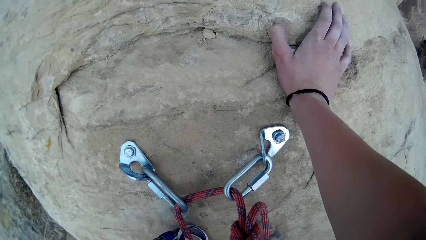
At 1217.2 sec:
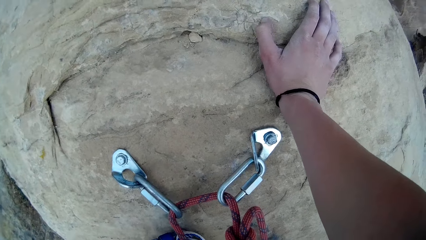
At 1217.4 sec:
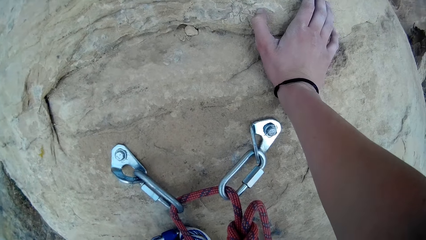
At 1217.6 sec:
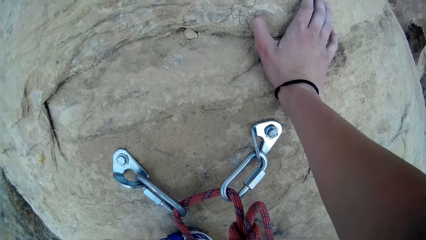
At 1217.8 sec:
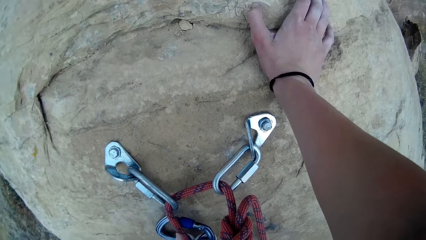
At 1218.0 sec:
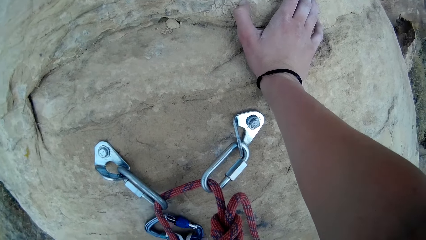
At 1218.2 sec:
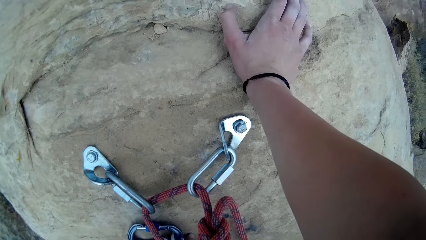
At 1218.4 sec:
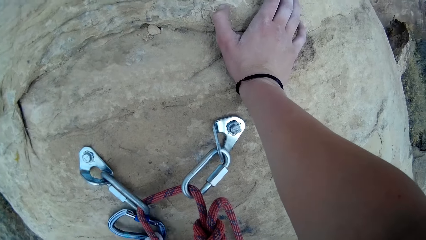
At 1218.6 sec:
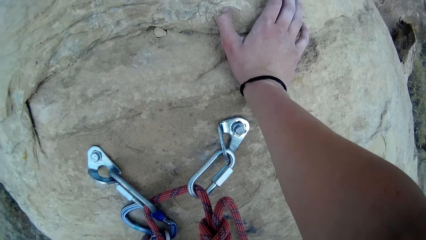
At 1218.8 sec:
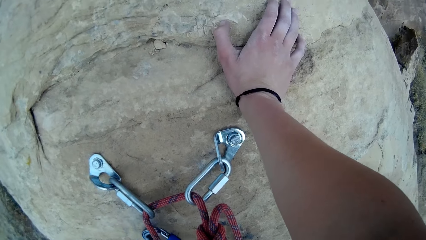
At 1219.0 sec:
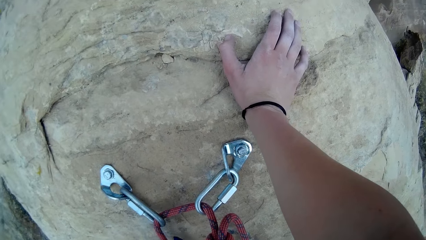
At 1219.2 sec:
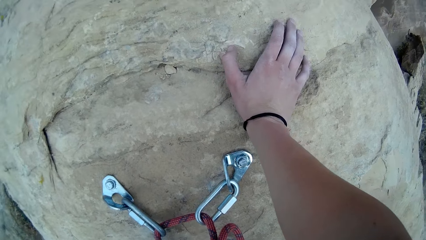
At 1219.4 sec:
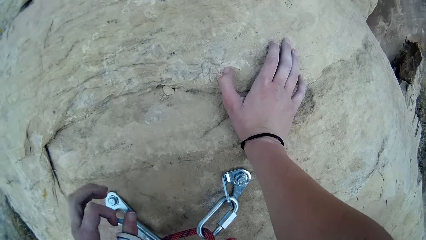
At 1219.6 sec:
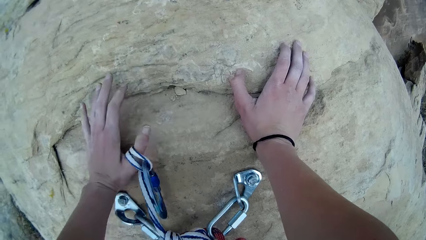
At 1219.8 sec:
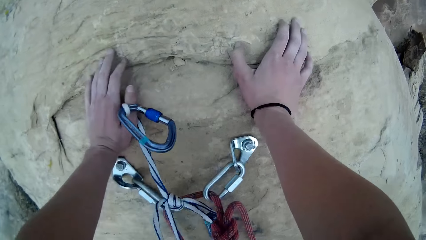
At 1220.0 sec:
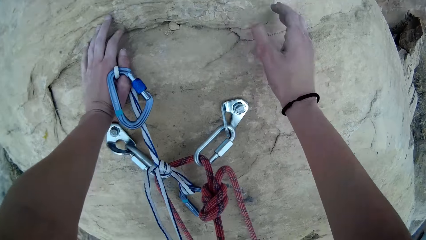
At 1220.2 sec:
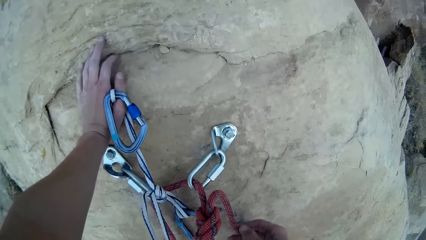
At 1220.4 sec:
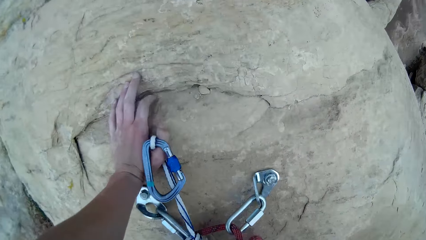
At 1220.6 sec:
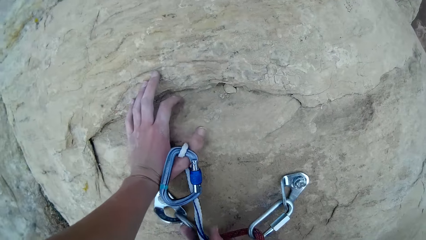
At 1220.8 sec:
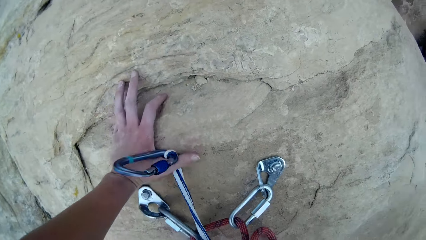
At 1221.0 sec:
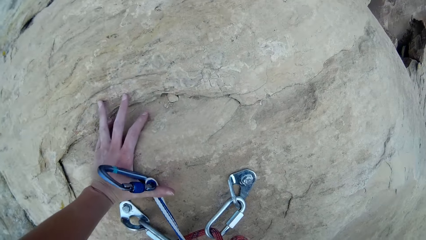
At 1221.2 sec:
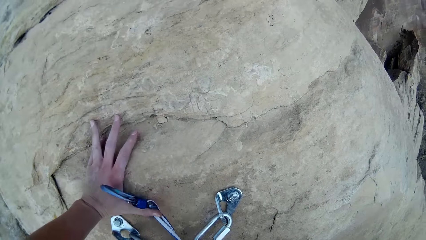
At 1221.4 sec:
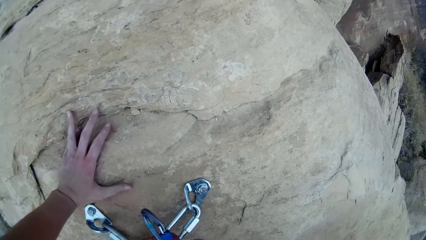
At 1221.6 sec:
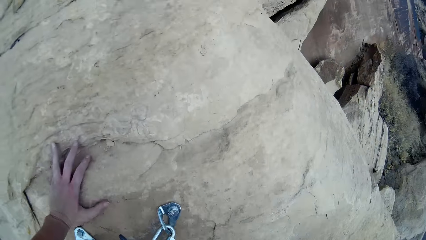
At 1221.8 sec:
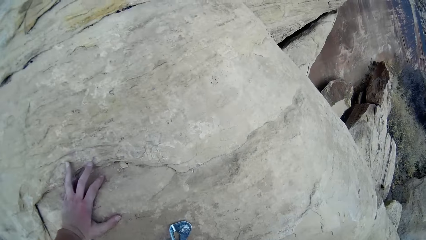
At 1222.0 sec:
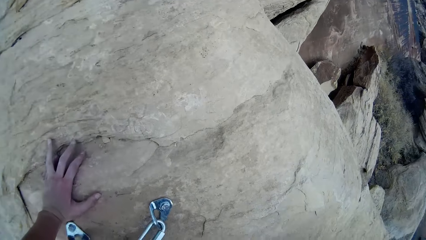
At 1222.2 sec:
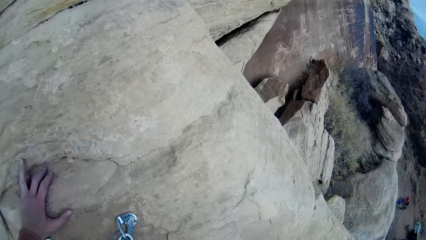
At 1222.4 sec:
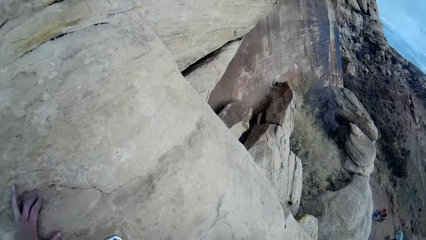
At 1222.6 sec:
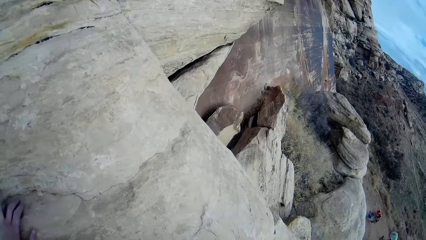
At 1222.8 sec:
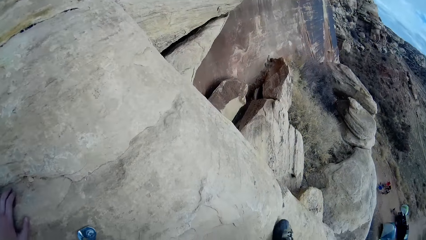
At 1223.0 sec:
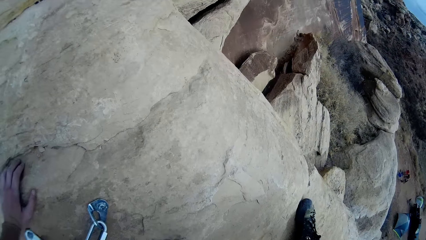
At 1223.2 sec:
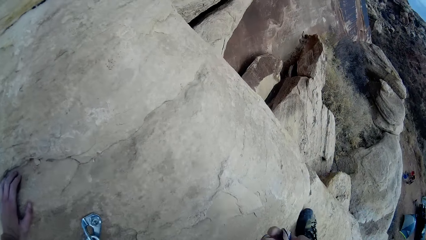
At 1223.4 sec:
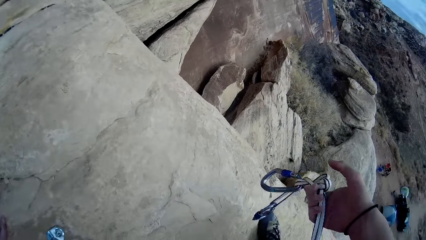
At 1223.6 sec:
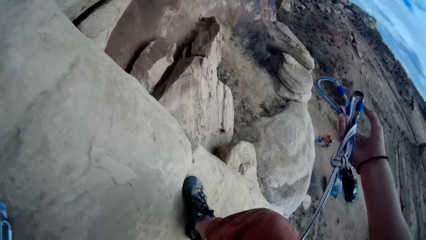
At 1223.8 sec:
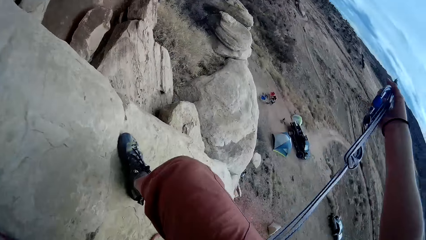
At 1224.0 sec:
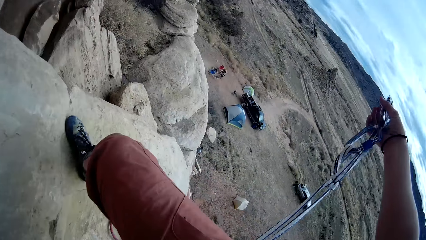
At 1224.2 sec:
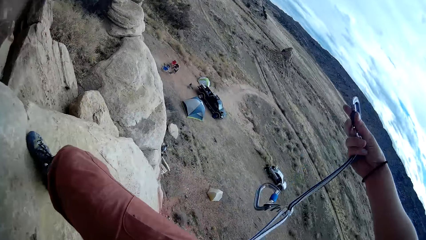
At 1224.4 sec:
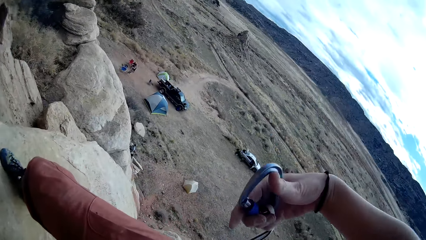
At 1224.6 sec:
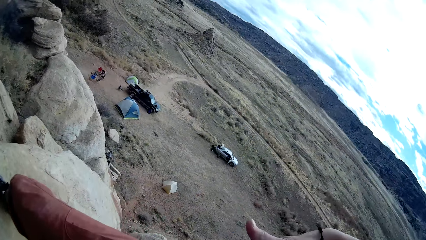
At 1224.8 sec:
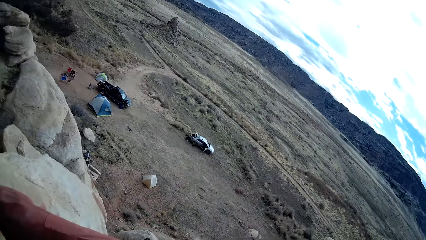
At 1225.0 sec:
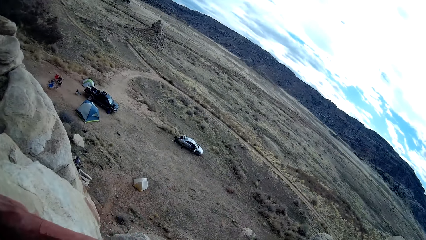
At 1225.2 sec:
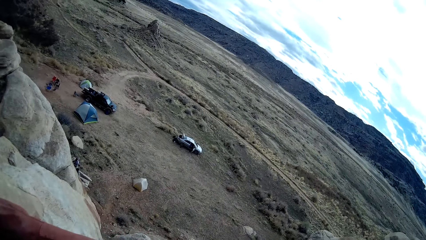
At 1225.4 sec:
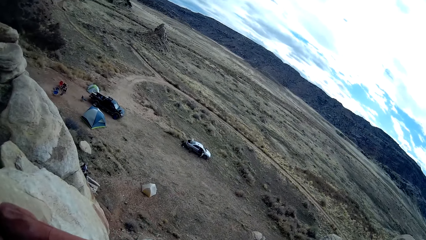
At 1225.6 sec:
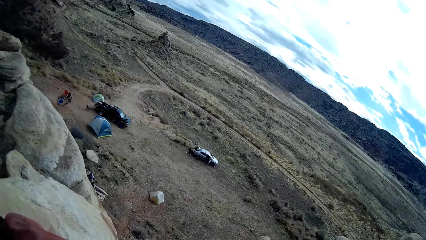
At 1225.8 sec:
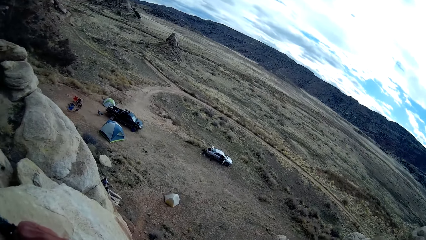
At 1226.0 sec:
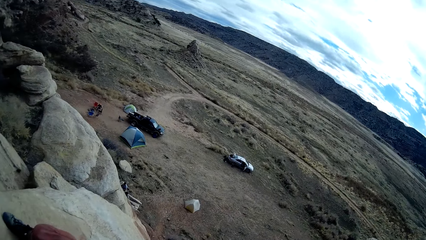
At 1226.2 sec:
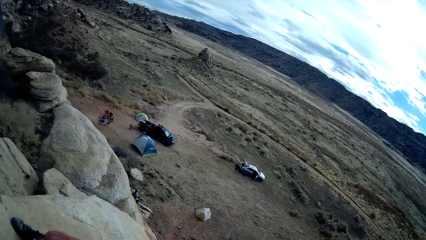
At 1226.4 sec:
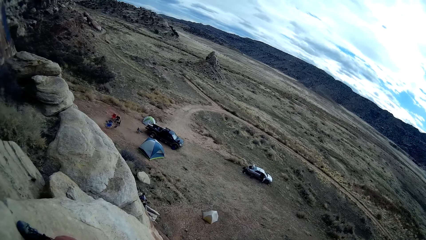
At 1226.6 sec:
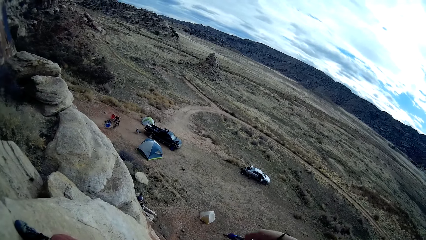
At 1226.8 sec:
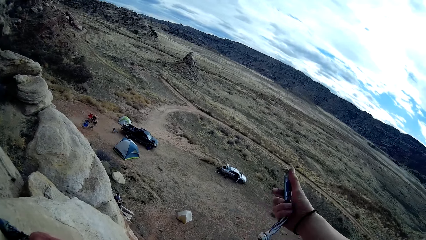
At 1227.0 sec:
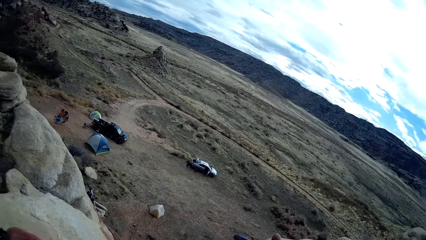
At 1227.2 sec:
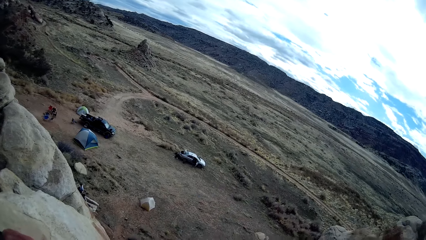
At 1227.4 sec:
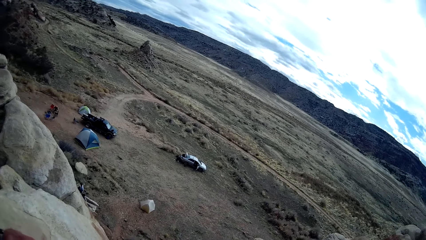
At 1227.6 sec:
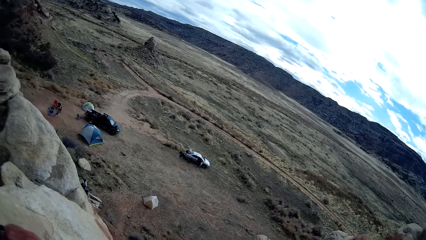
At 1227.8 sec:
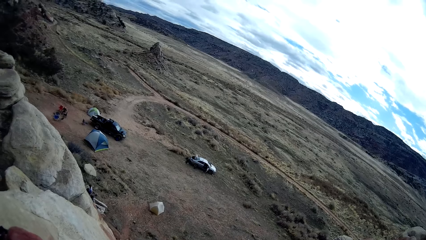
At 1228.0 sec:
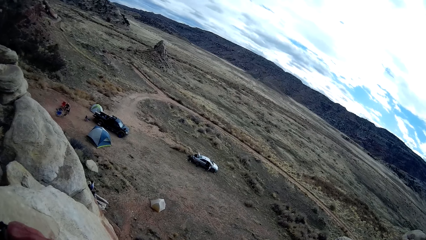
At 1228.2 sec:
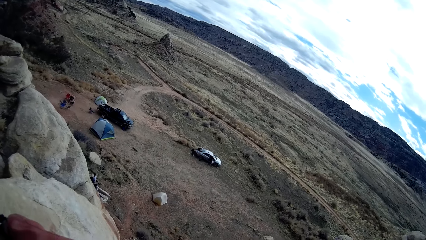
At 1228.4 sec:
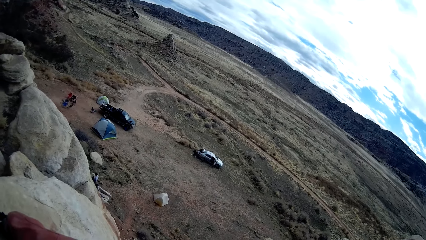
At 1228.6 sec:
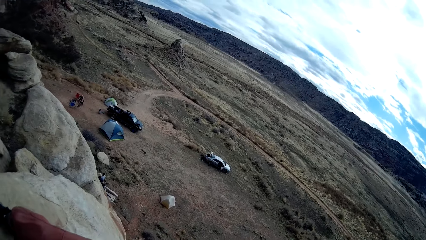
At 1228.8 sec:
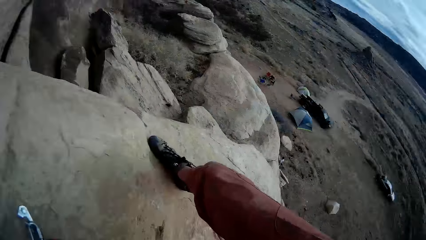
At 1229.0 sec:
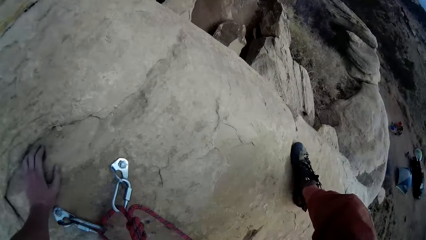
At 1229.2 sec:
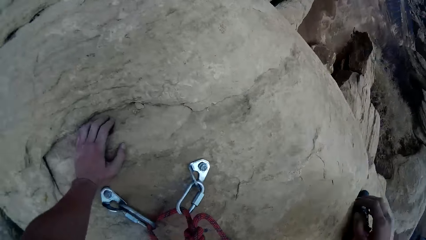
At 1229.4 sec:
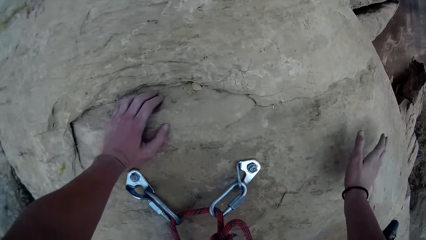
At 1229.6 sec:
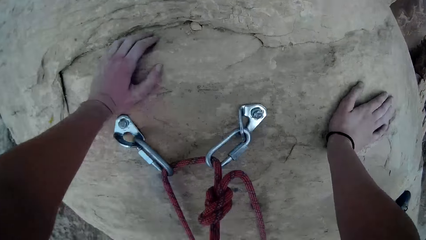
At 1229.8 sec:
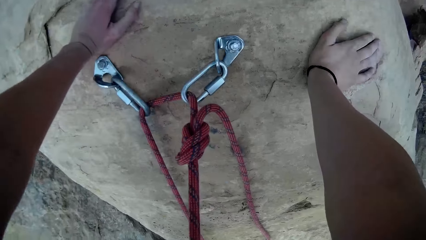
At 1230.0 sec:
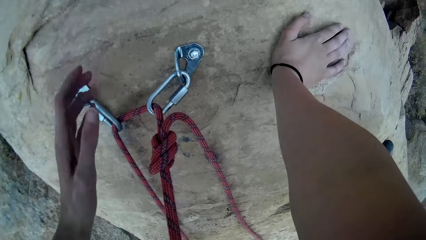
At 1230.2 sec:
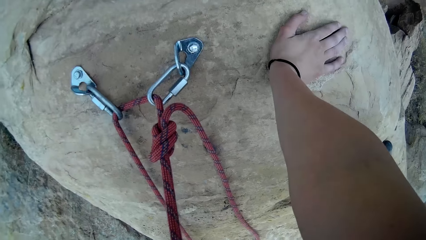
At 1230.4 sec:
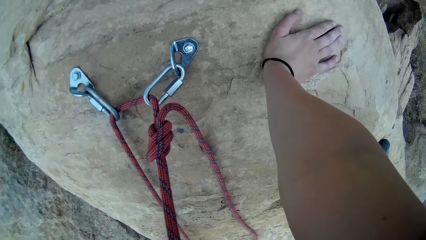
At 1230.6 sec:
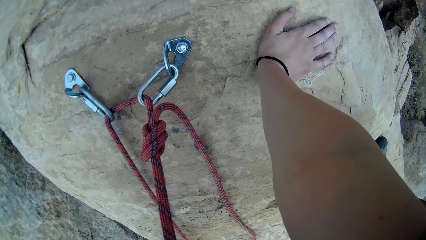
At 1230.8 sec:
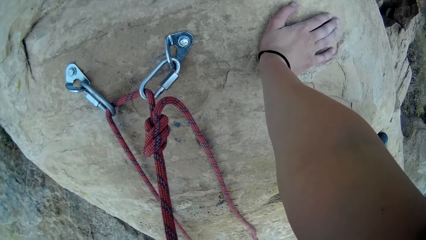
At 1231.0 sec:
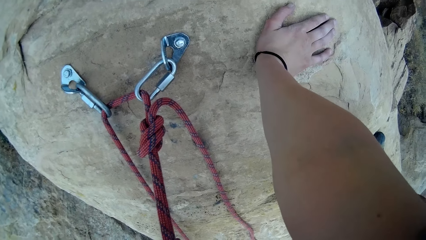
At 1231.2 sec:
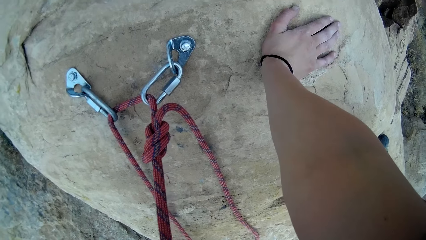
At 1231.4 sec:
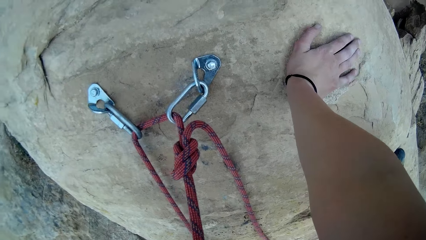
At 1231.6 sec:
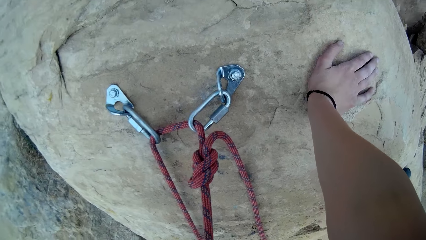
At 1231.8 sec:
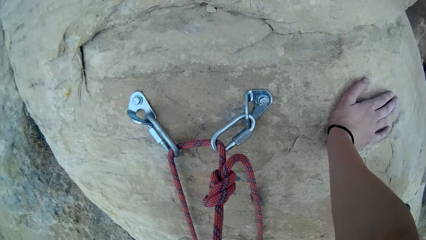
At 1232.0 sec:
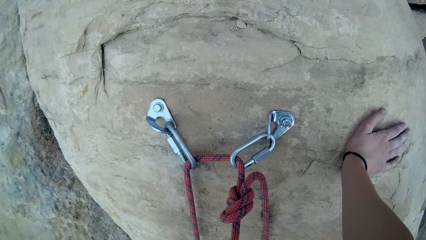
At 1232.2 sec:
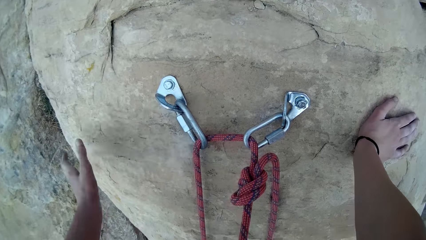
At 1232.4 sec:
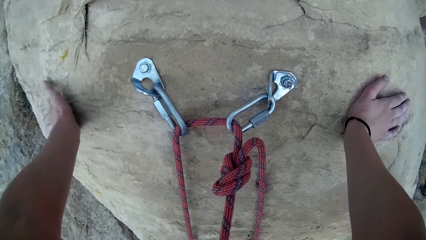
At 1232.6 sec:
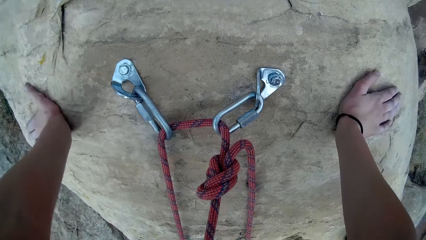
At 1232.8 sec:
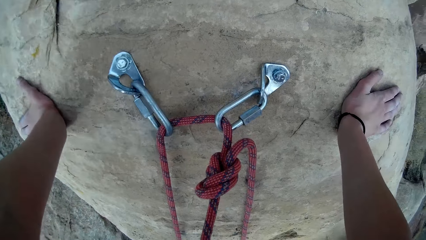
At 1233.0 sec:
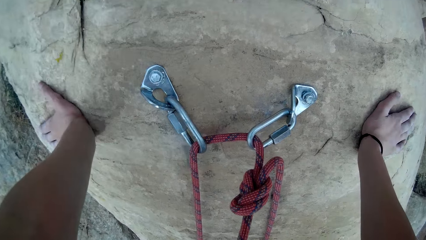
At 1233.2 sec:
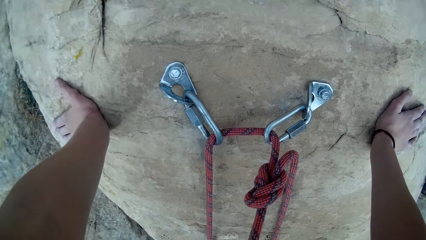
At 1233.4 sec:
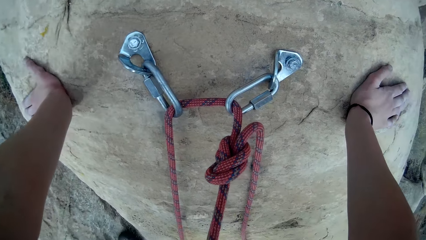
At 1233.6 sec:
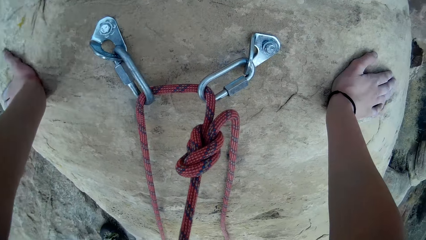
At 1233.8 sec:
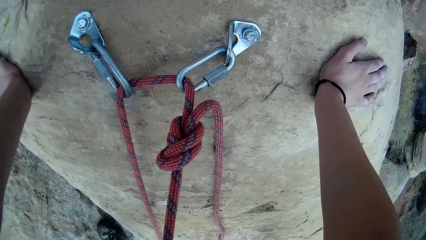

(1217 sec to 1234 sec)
The camera wearer straightens the rope. They touch the rock.
